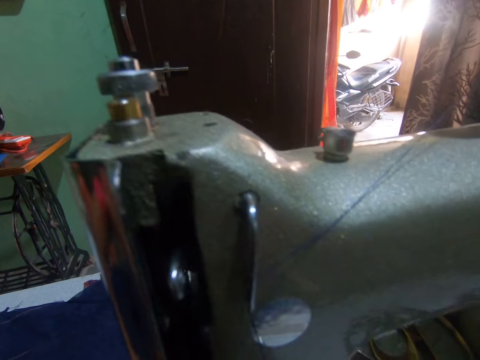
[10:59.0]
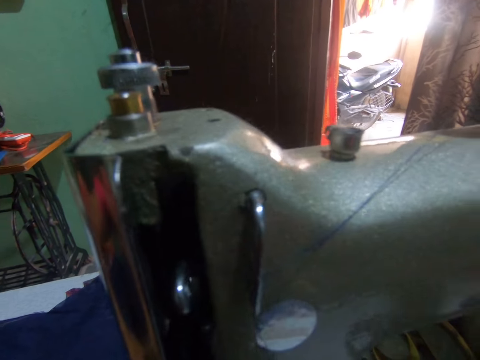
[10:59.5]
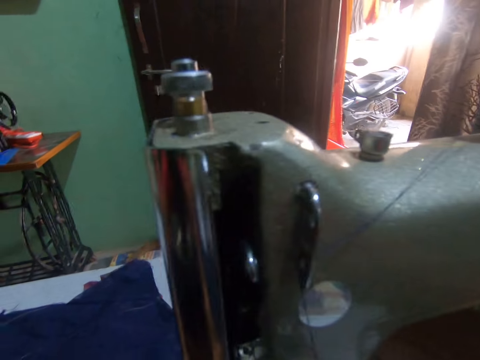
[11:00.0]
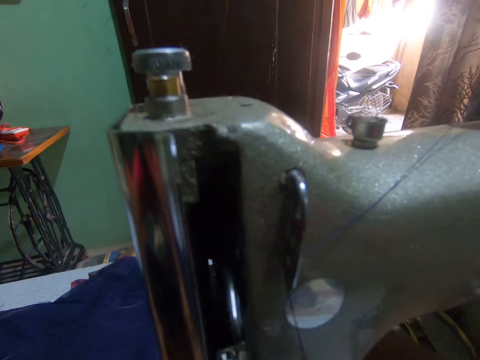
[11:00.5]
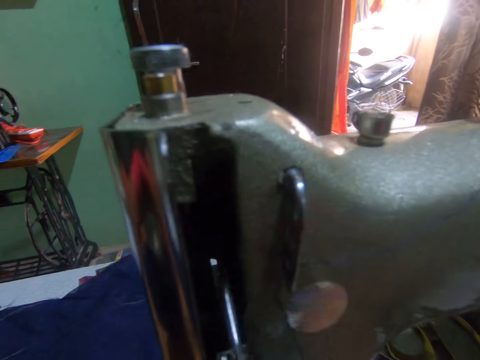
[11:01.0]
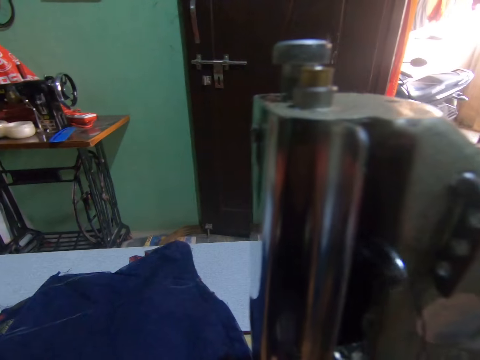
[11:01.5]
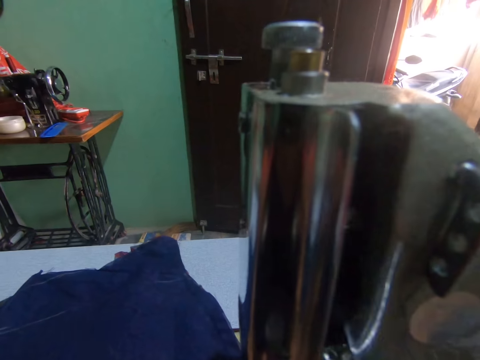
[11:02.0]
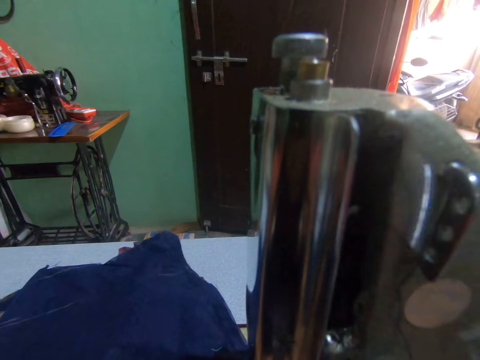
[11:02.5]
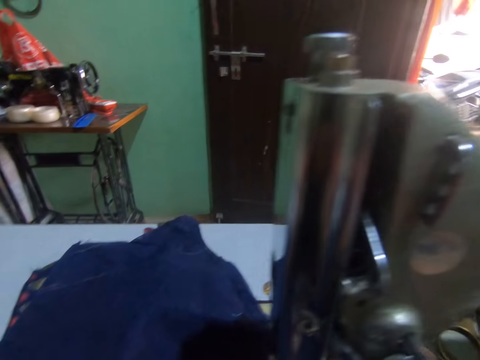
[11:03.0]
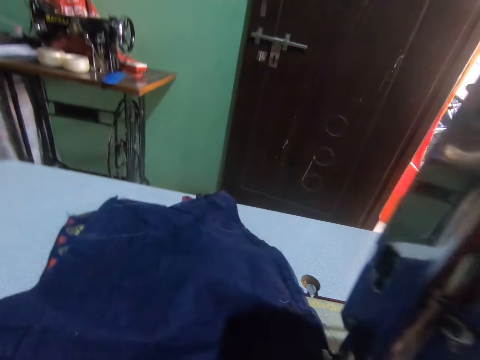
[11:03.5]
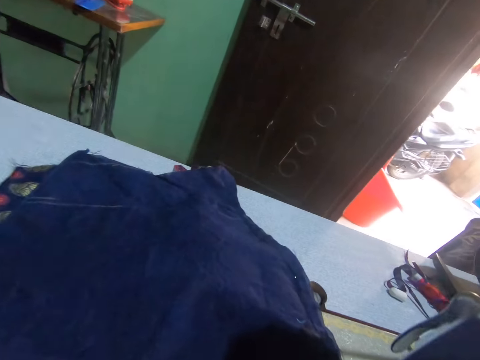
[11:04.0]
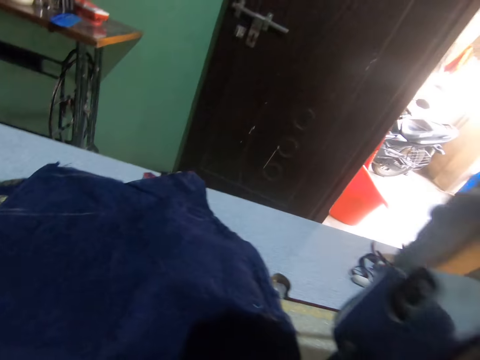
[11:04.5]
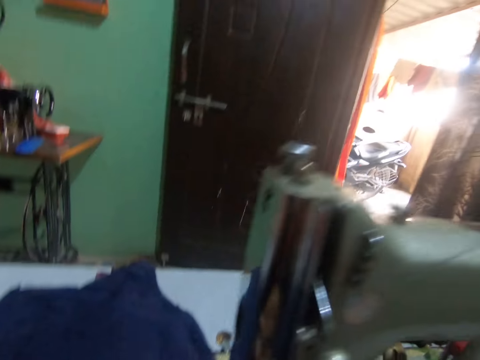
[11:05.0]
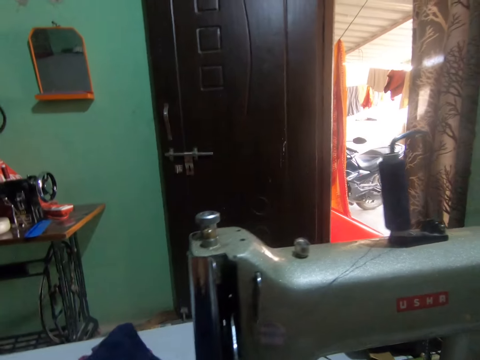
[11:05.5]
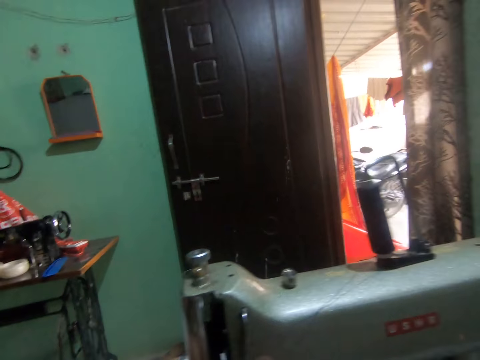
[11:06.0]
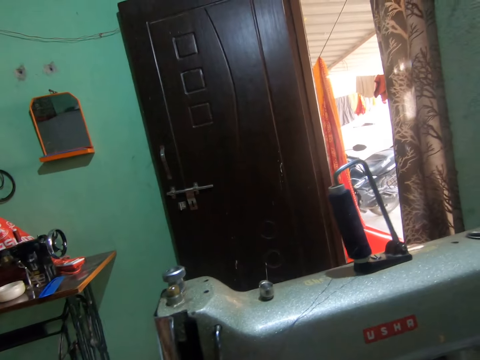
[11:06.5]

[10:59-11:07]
The camera wearer sews the fabric.

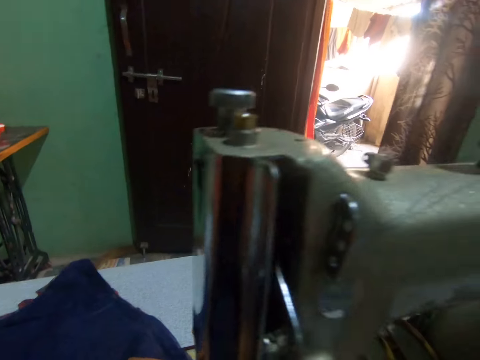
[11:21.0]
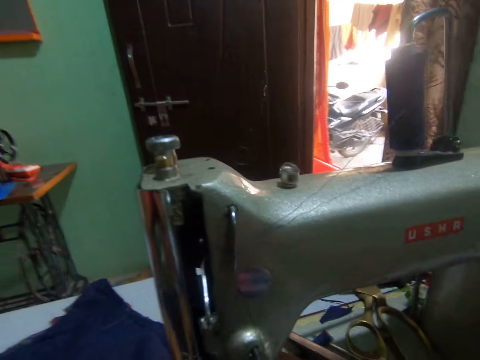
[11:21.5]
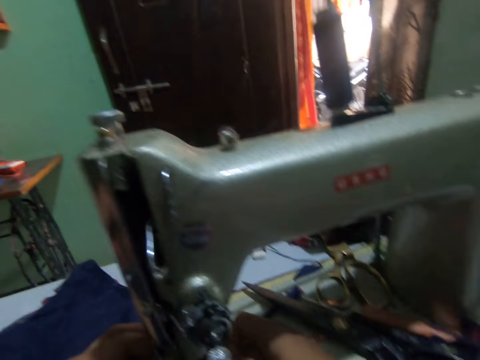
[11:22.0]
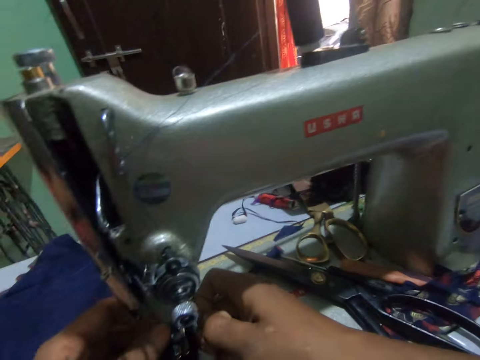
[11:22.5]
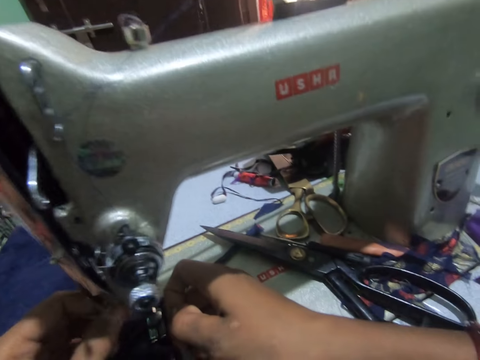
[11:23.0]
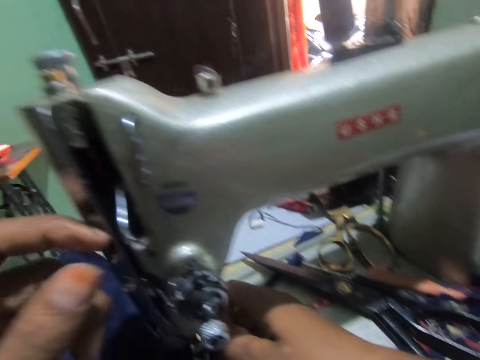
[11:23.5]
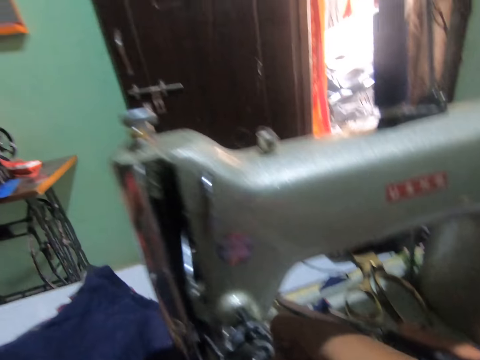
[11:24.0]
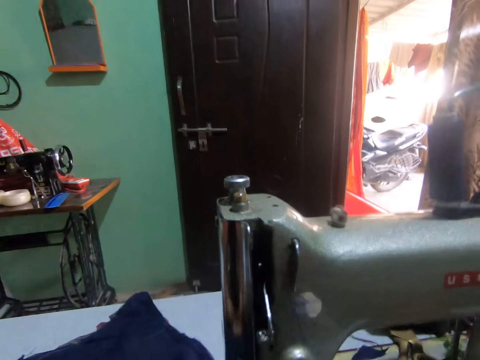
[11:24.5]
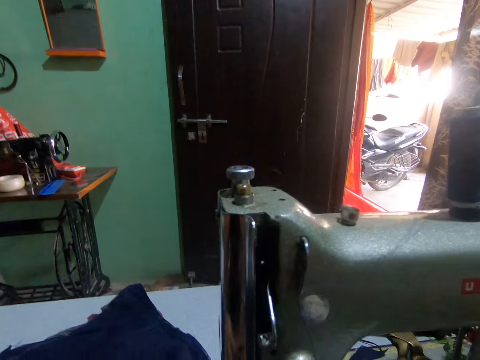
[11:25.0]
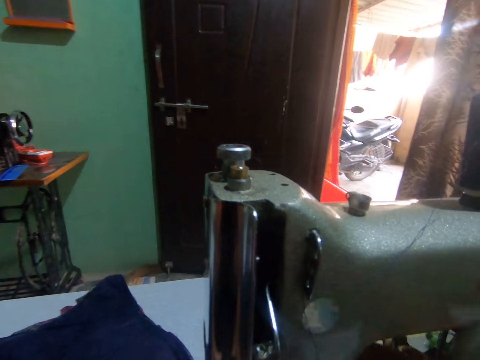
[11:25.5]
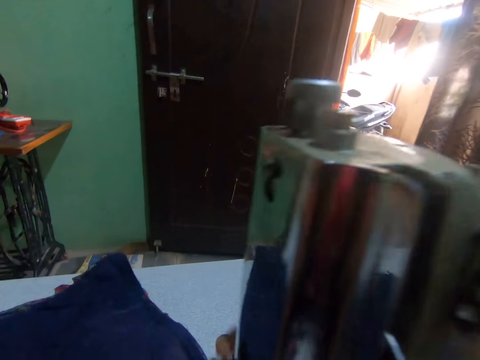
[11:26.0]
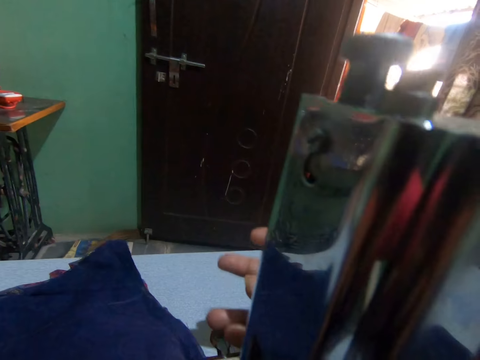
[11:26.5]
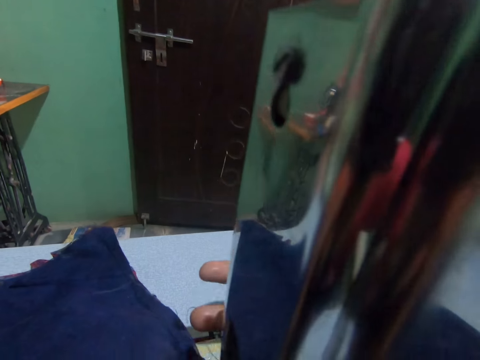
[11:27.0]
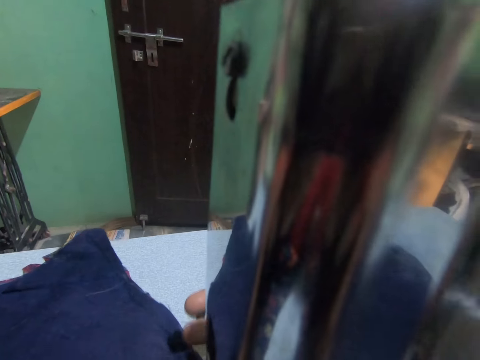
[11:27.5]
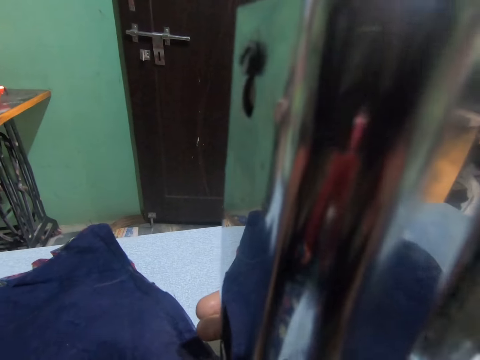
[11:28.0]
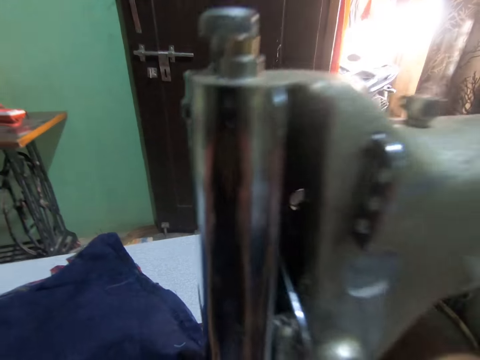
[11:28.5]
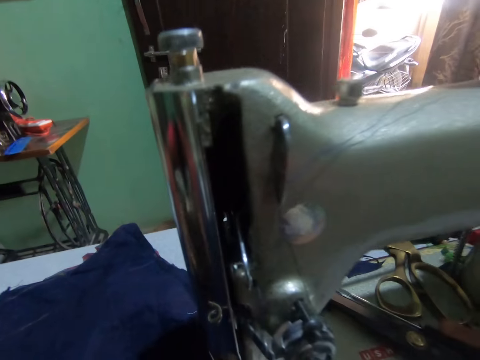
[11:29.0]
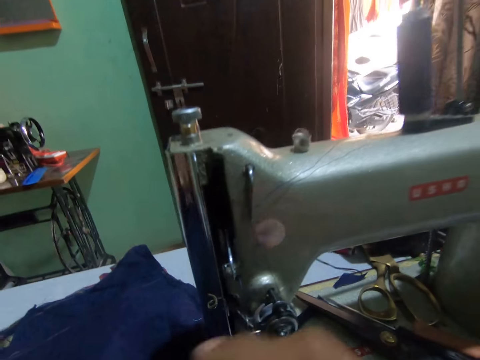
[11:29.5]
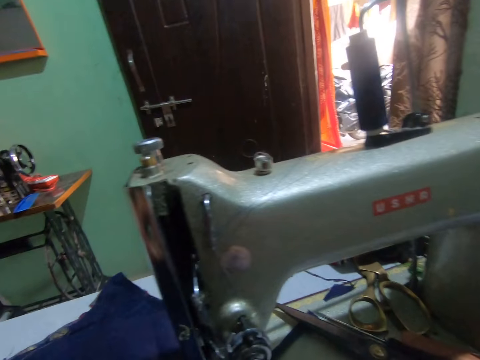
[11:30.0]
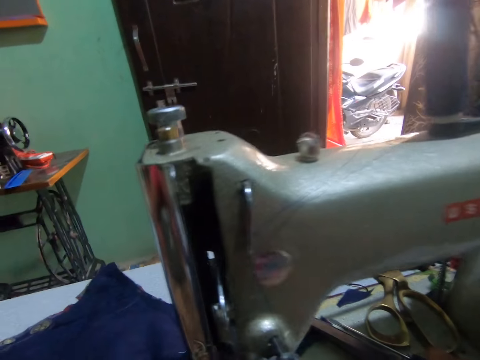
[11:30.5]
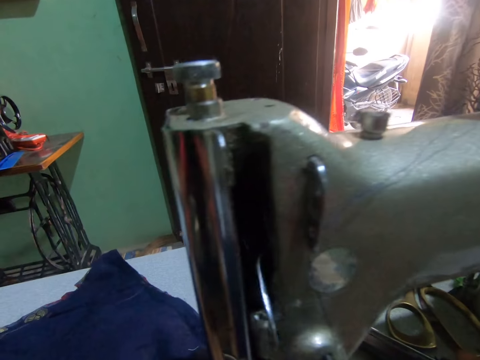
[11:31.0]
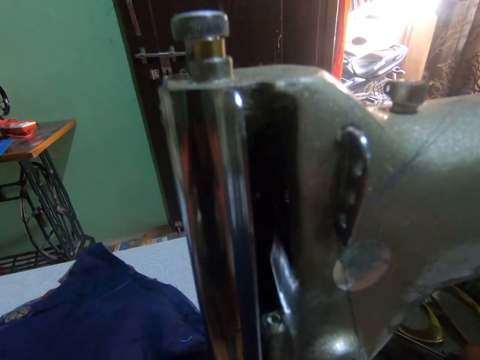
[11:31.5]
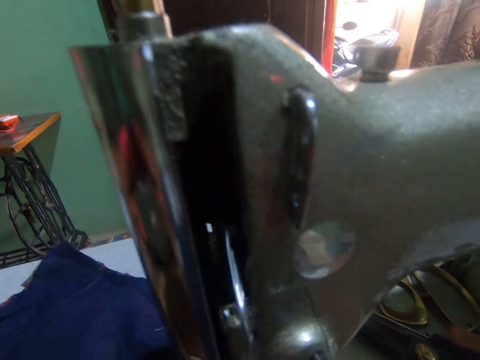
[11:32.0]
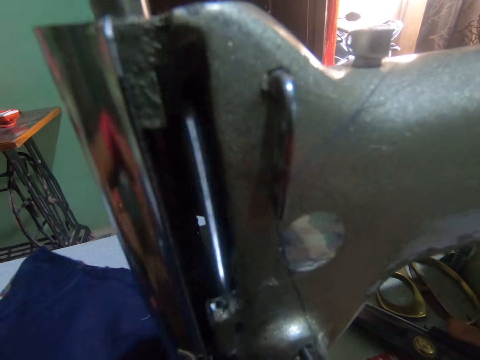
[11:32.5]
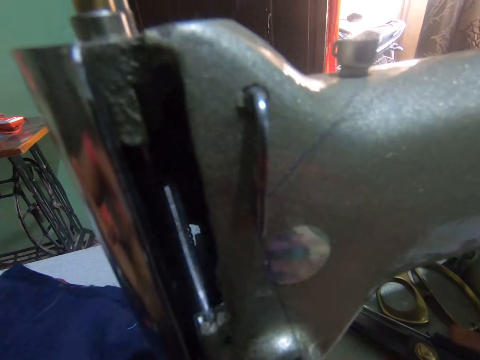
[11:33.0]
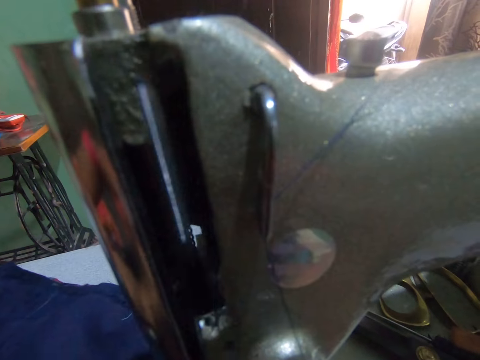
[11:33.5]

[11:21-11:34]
The camera wearer touches something. They turn the presser bar lifter. They sew fabric.

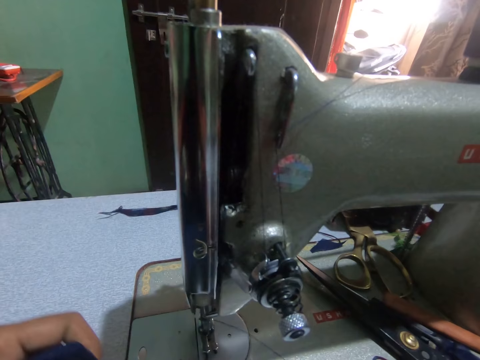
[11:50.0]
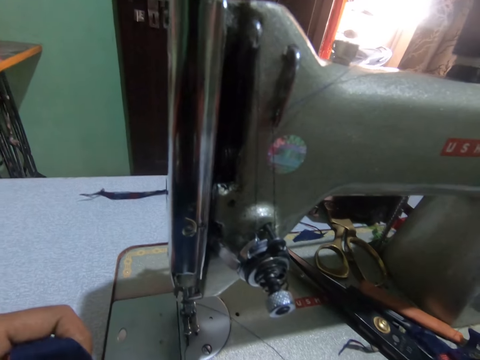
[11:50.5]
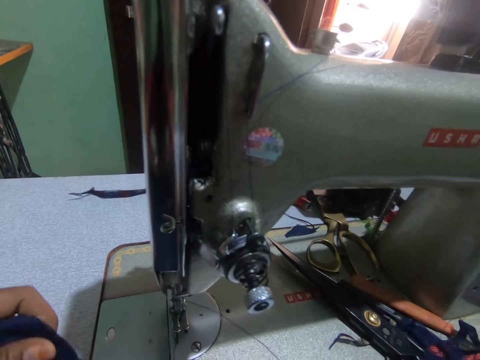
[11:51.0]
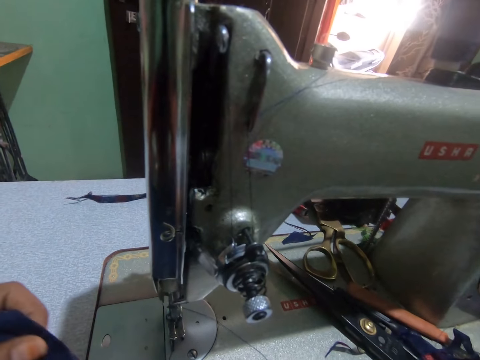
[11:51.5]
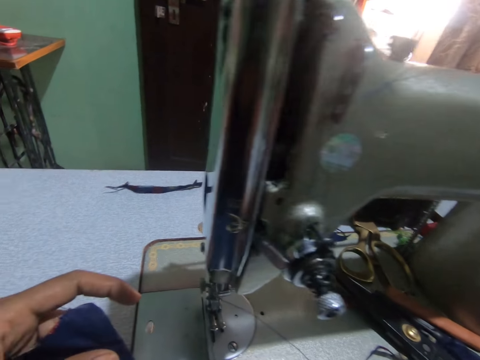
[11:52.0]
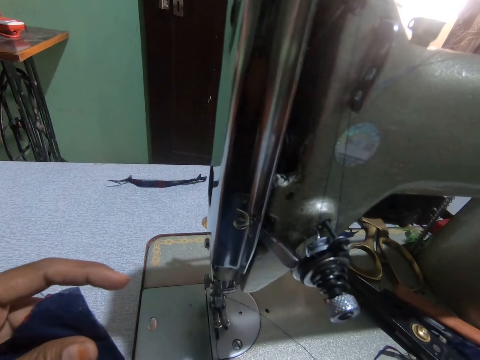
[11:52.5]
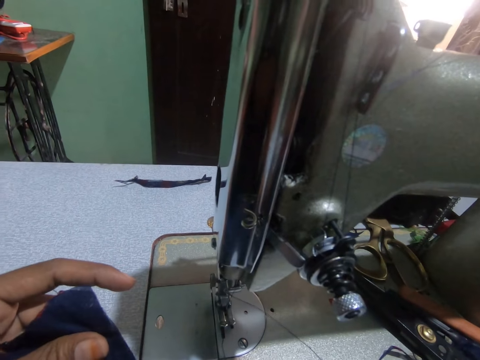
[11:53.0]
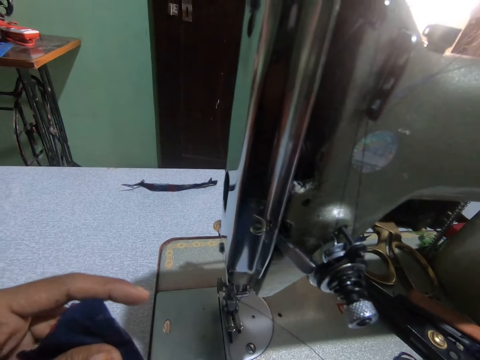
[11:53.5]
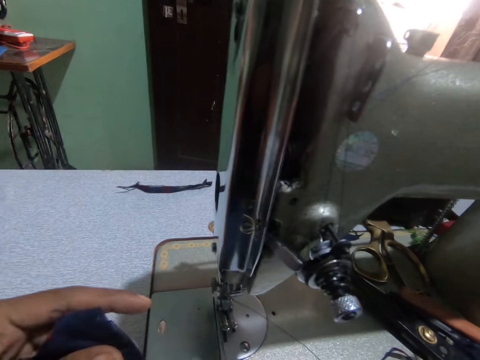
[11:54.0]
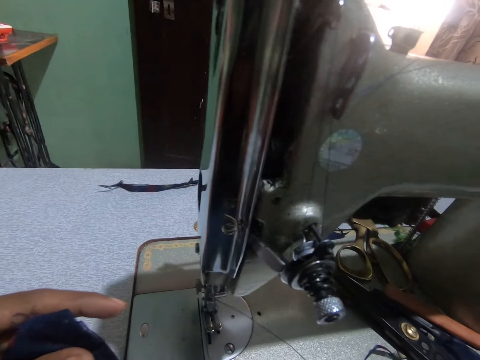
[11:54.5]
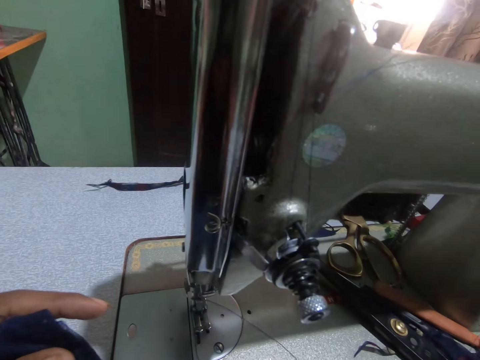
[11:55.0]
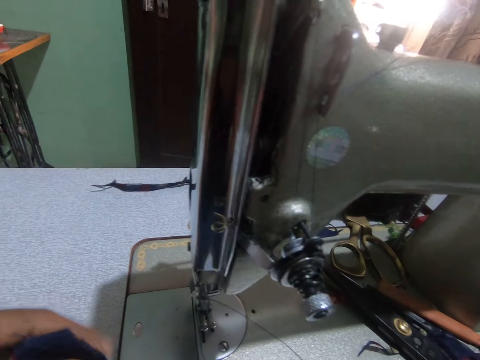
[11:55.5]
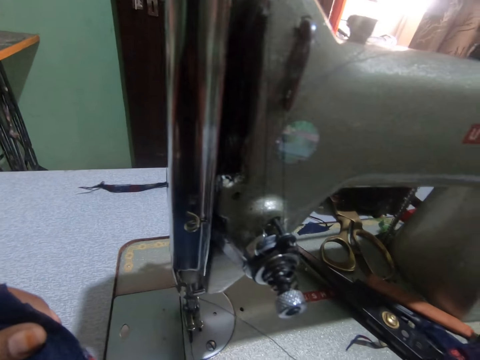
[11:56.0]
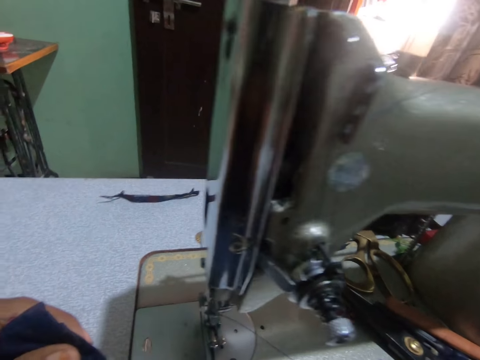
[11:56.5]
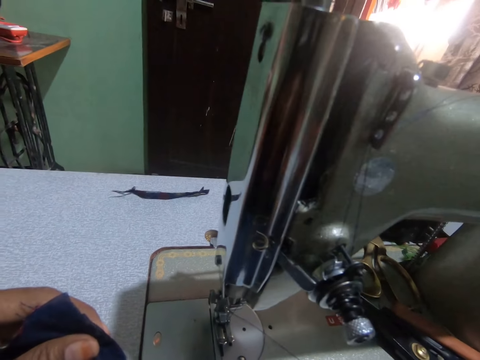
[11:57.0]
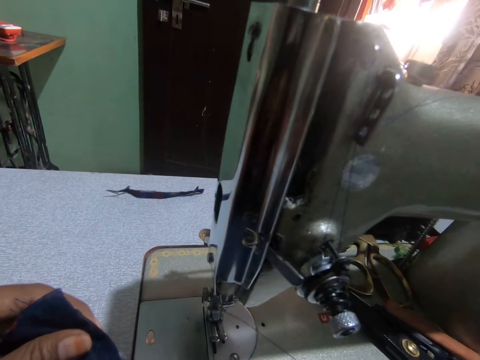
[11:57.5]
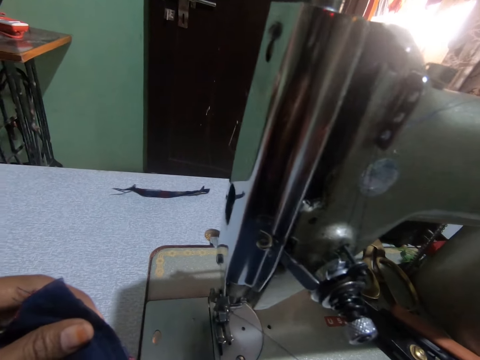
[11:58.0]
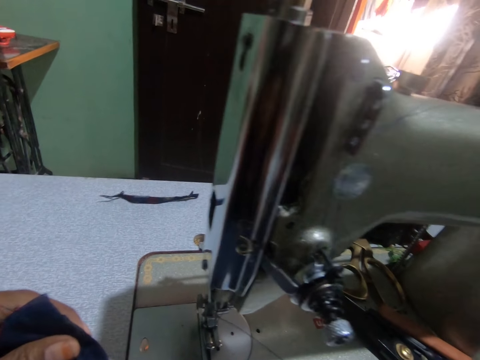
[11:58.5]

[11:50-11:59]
The camera wearer holds the fabric.
